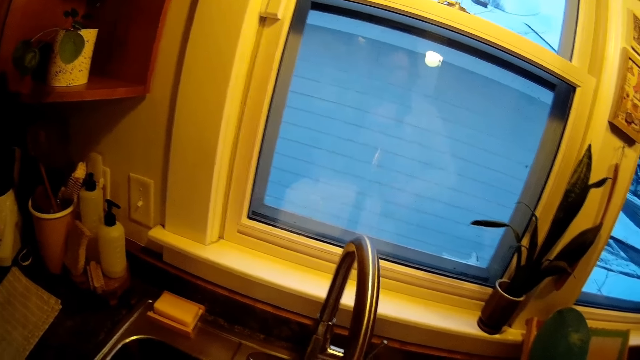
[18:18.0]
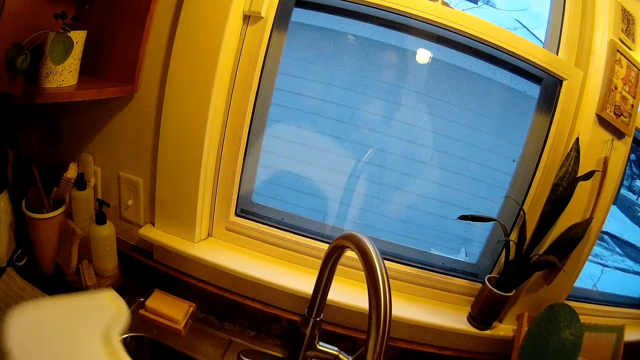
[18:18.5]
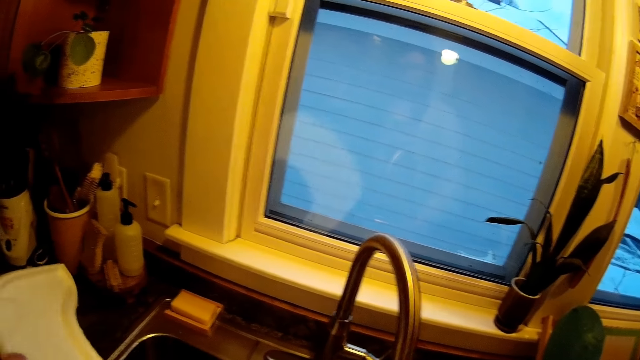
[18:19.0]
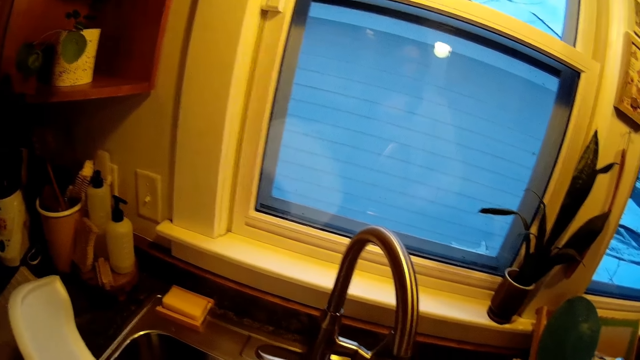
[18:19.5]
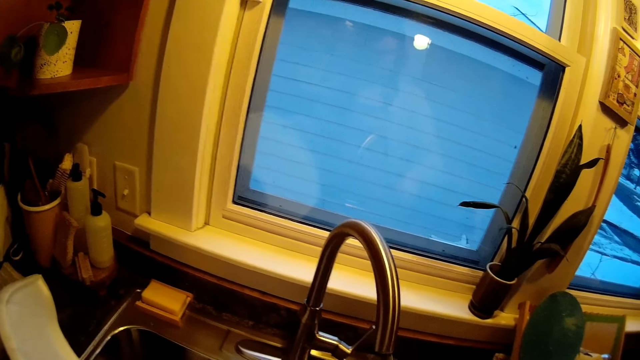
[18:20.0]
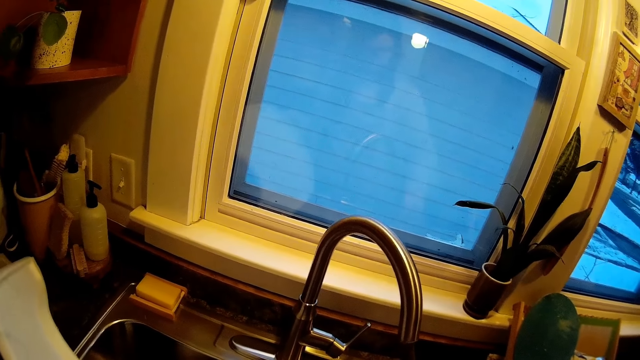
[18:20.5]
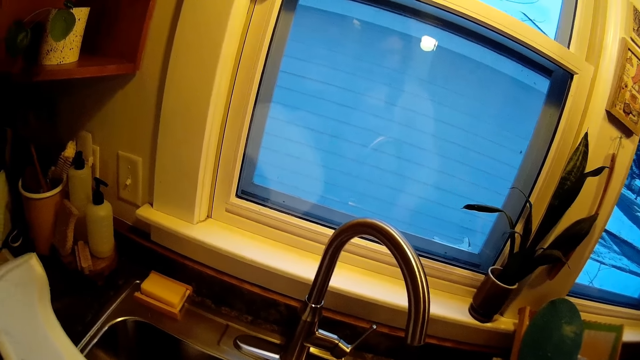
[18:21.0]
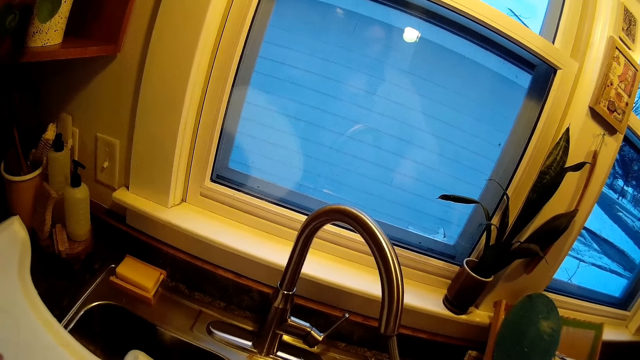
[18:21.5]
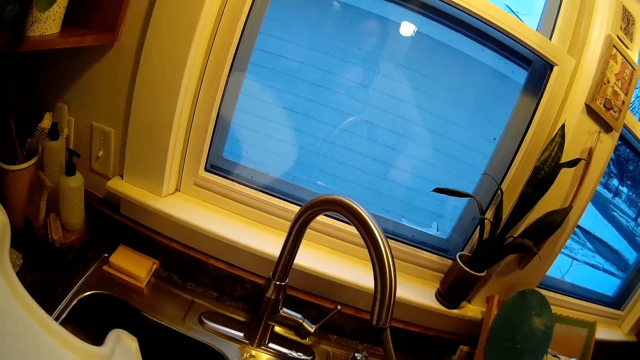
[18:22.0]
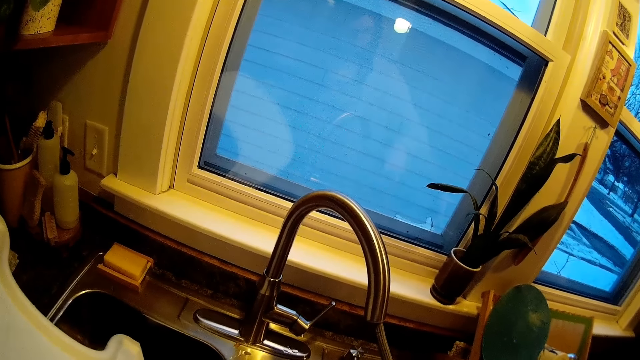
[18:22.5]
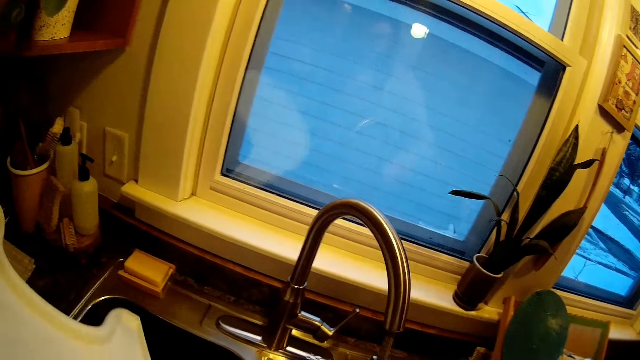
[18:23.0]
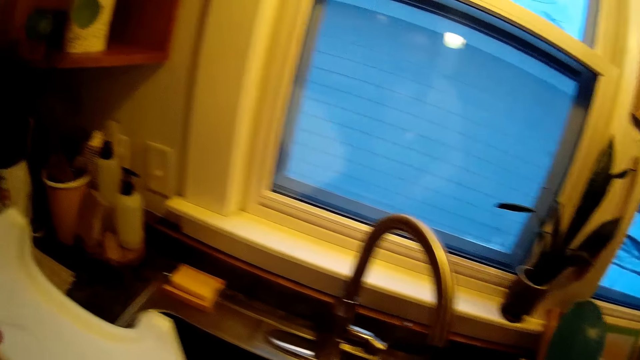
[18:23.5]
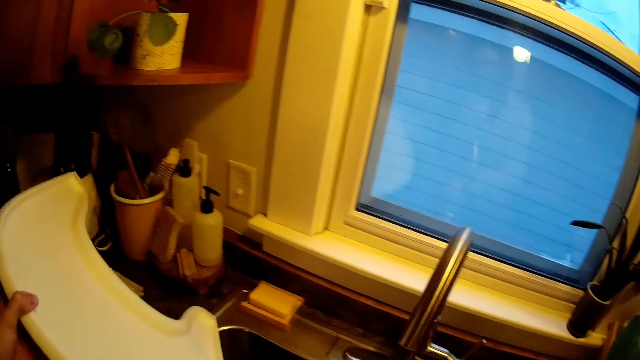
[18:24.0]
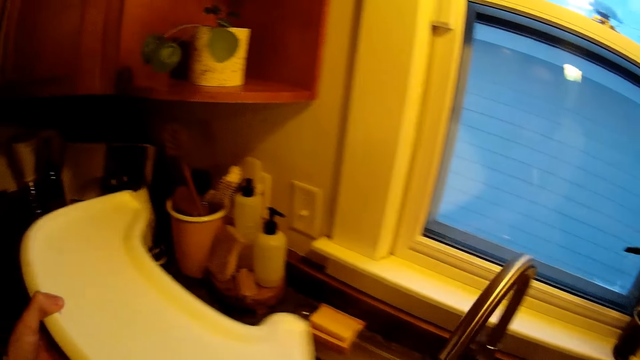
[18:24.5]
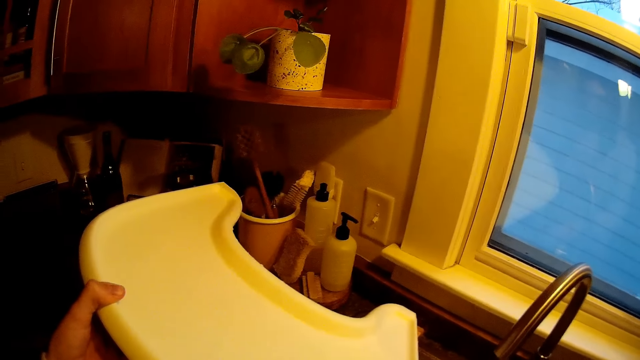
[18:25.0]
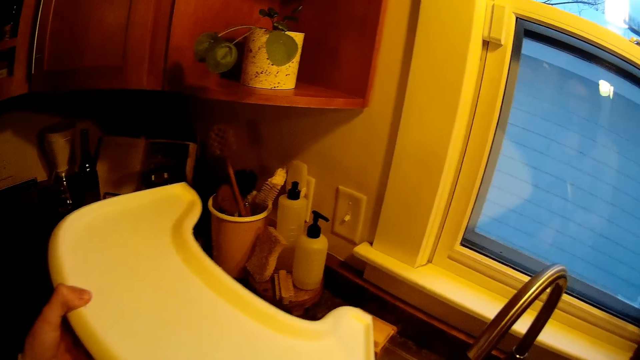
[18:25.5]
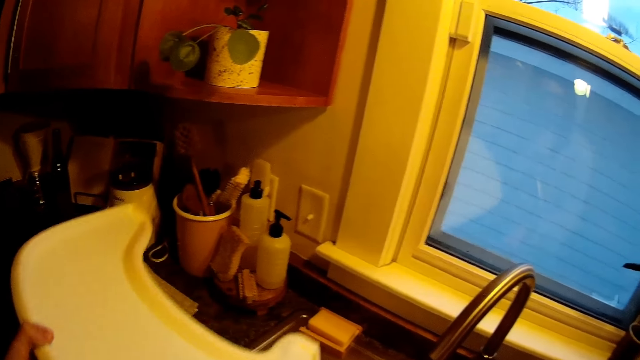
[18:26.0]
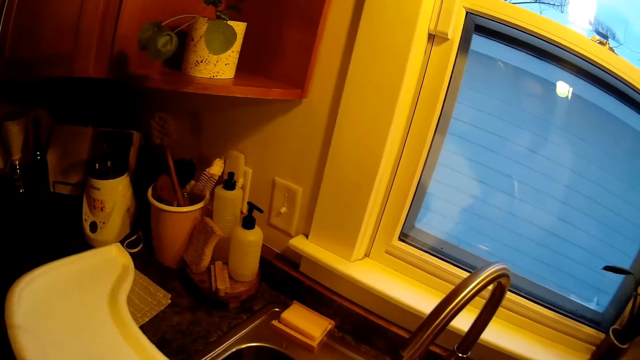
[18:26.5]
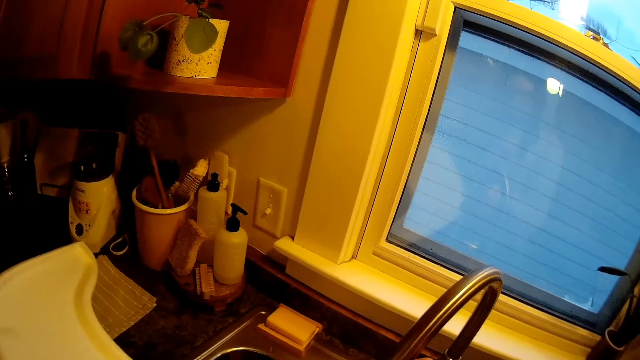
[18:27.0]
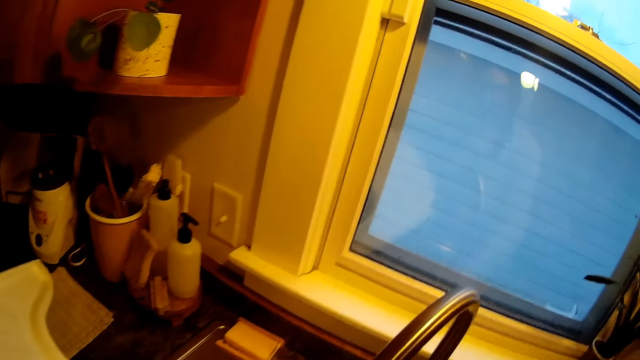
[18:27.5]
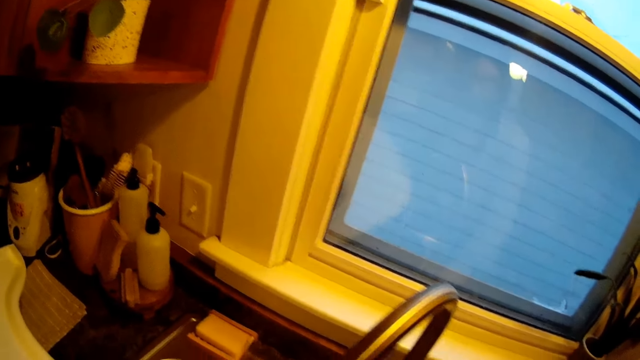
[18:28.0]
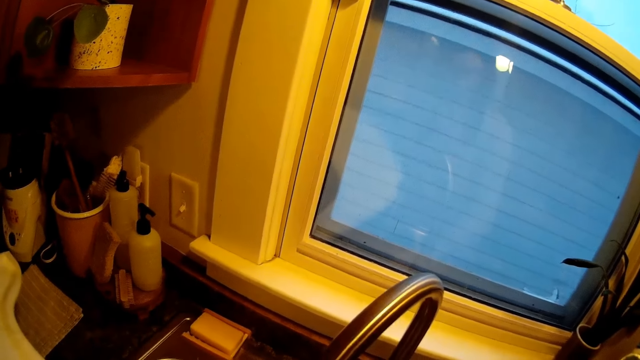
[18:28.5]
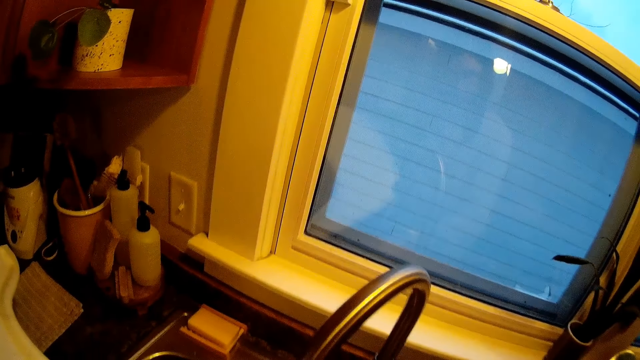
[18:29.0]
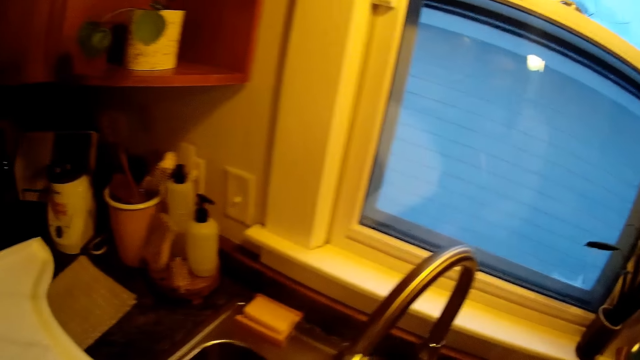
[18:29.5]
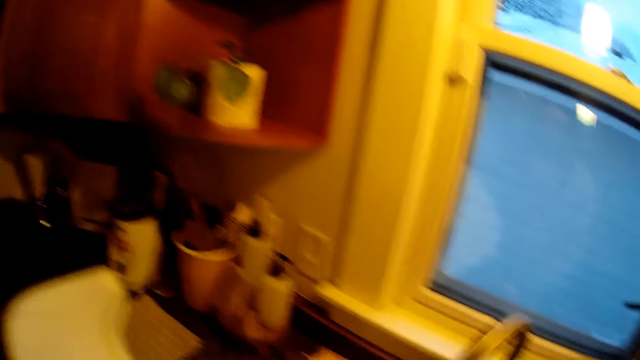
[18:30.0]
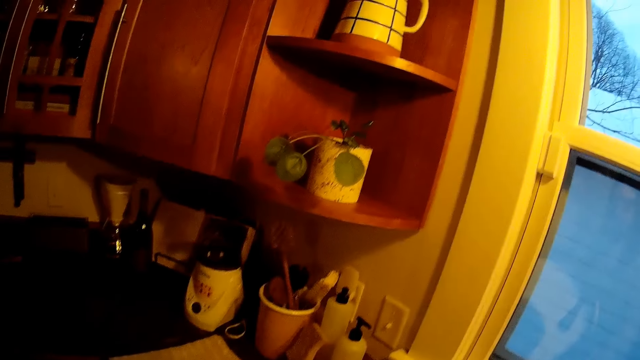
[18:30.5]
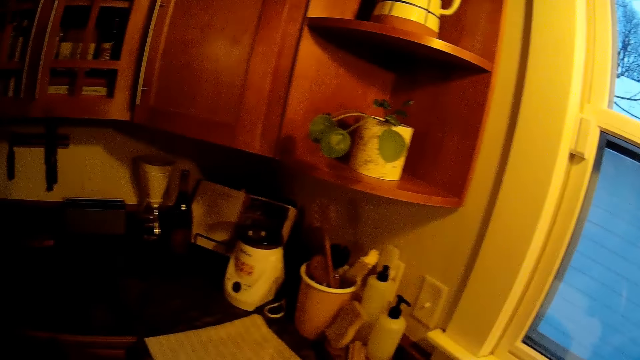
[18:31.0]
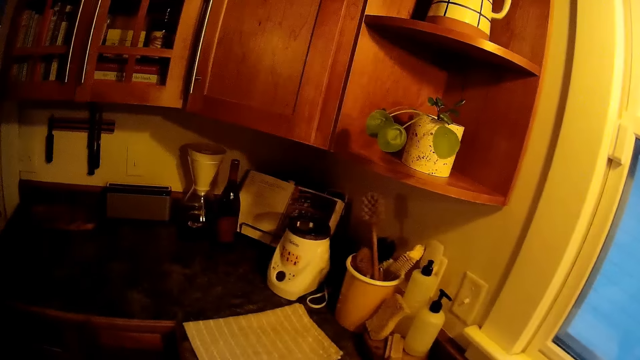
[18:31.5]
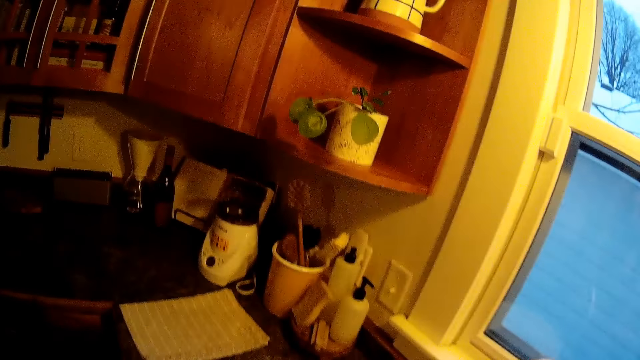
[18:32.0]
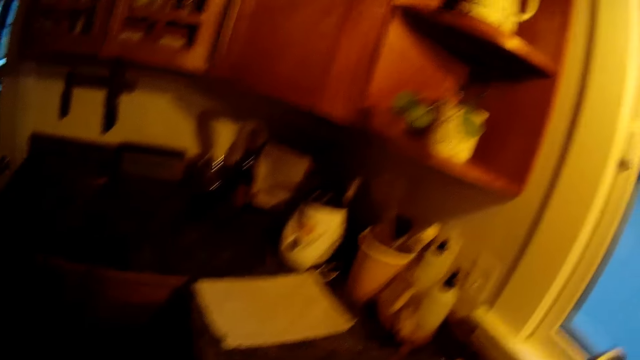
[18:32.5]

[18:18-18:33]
The camera wearer holds a plastic rack. She moves the kitchen tap spout with her right hand. She holds the faucet. She drops a board in her left hand on a kitchen counter.

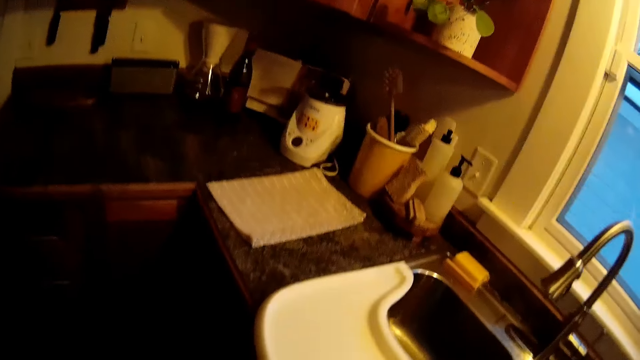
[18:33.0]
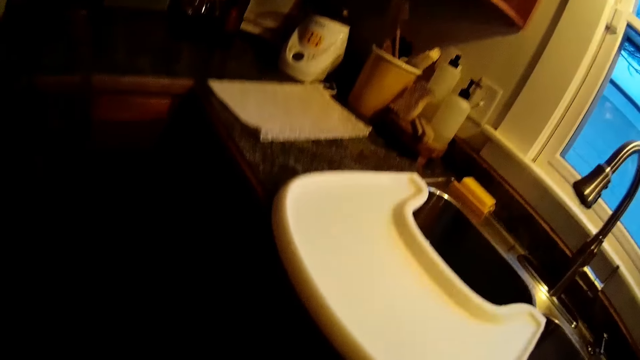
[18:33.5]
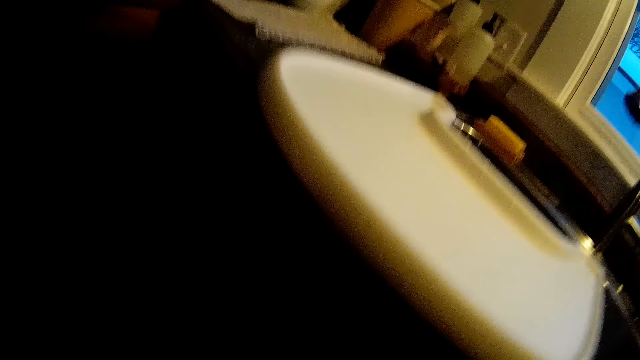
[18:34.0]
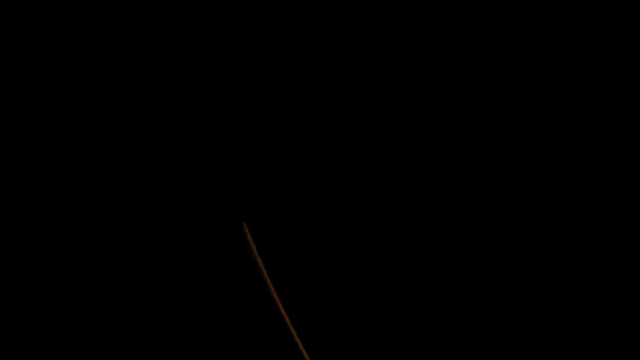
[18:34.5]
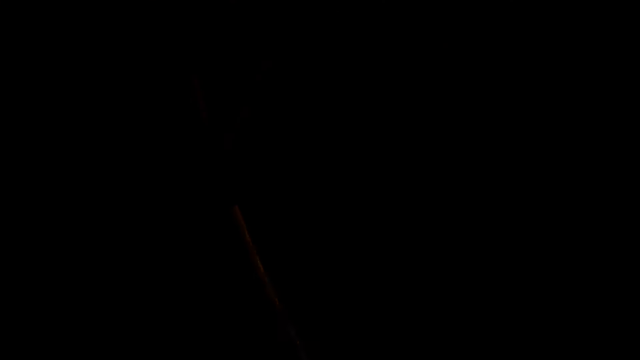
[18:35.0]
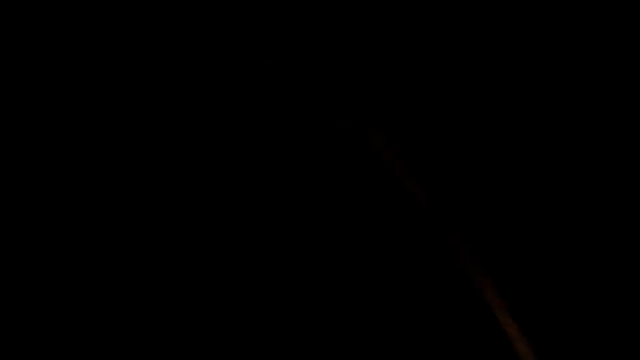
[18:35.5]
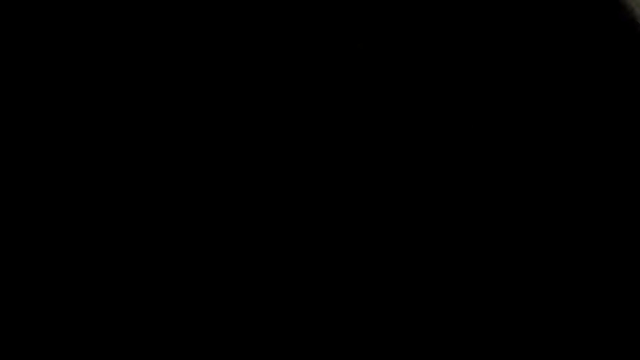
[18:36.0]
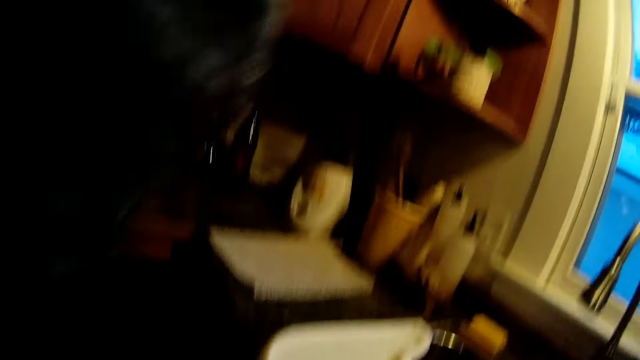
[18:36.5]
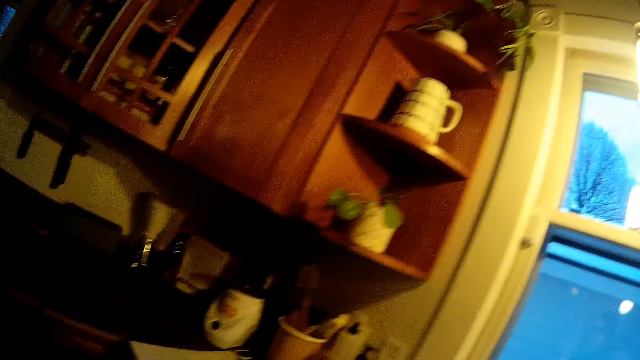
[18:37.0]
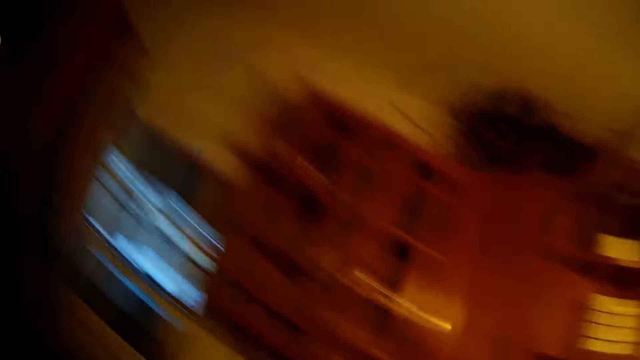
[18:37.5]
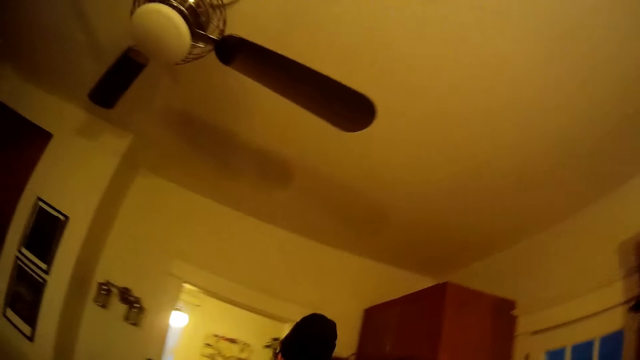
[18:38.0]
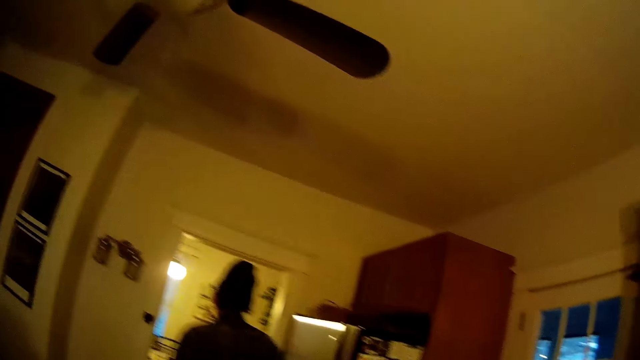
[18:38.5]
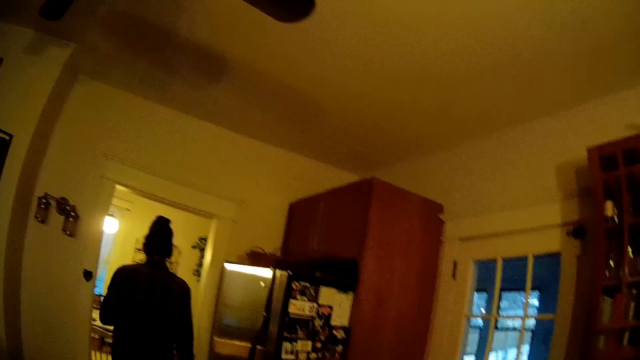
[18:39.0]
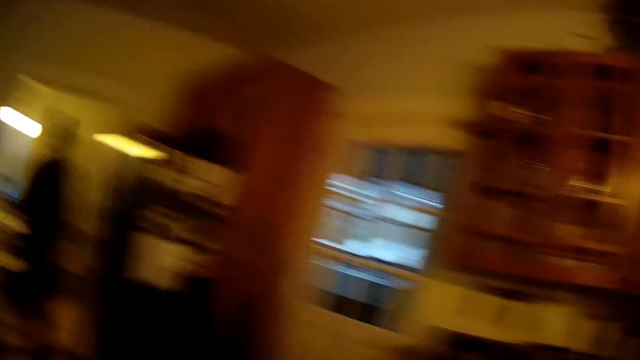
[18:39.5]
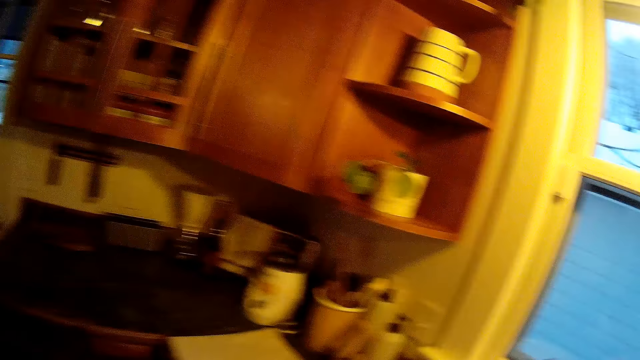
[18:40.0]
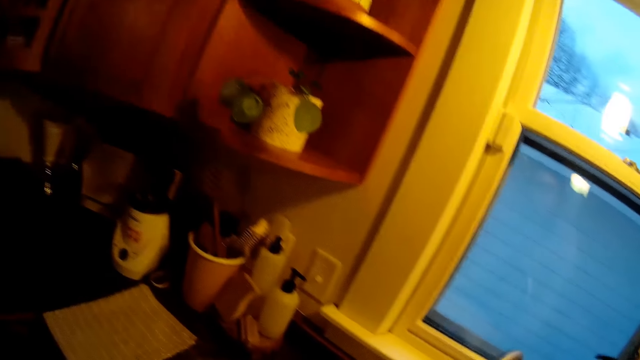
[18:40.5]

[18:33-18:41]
The camera wearer bends down. A man speaks with the camera wearer. The man walks to a dining table. The camera wearer looks at a lady. They turn to the kitchen.
